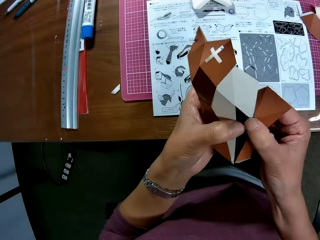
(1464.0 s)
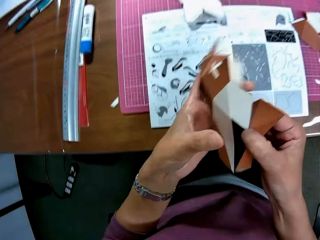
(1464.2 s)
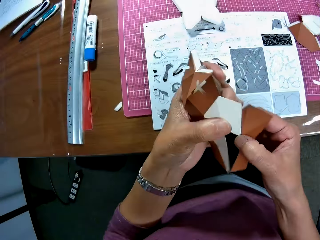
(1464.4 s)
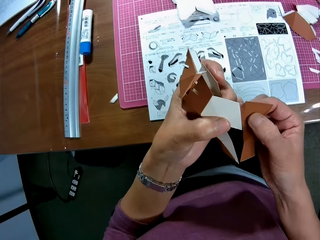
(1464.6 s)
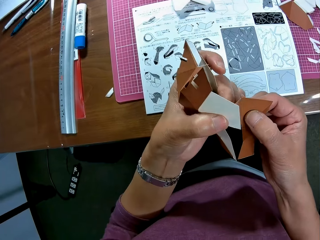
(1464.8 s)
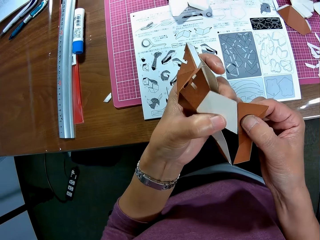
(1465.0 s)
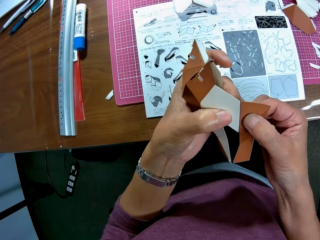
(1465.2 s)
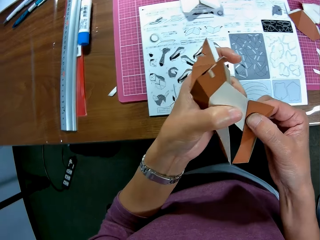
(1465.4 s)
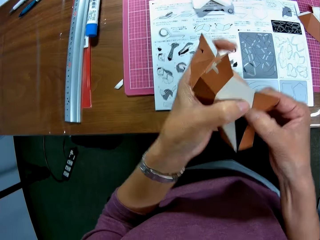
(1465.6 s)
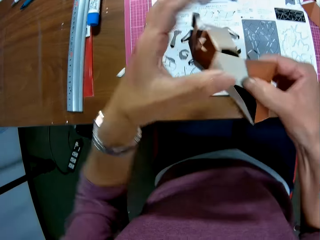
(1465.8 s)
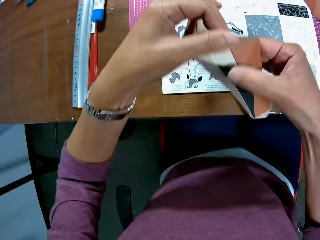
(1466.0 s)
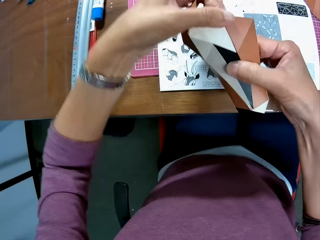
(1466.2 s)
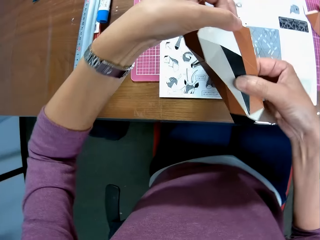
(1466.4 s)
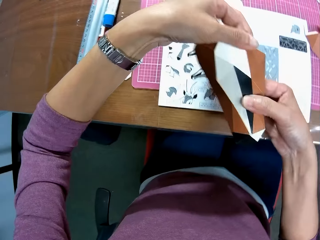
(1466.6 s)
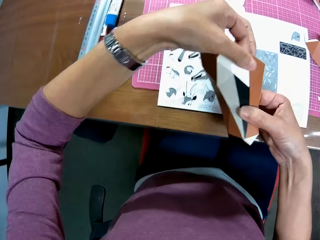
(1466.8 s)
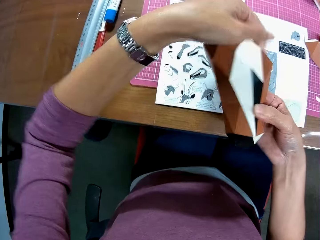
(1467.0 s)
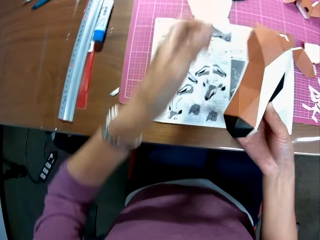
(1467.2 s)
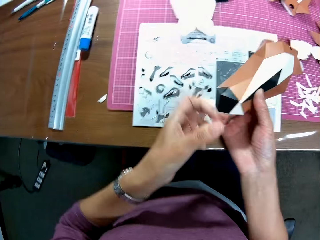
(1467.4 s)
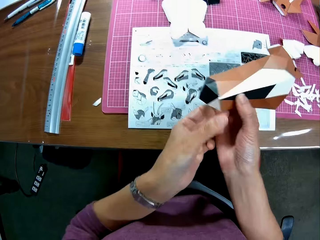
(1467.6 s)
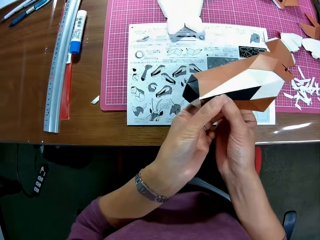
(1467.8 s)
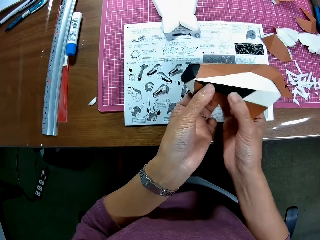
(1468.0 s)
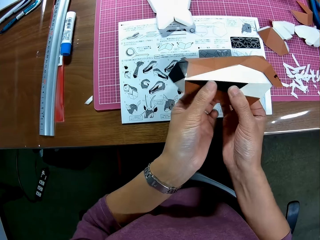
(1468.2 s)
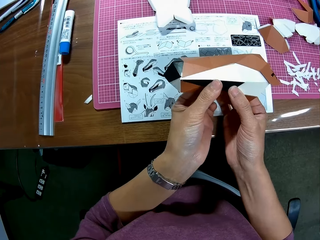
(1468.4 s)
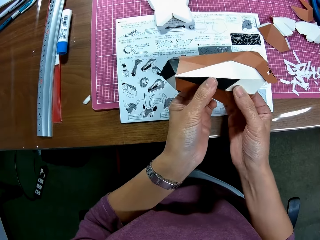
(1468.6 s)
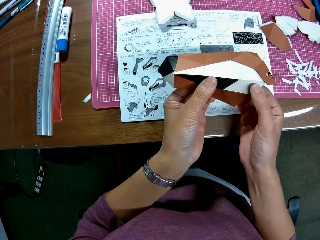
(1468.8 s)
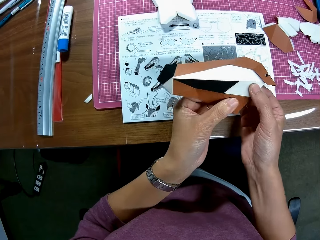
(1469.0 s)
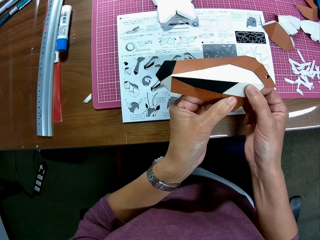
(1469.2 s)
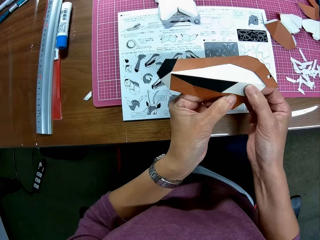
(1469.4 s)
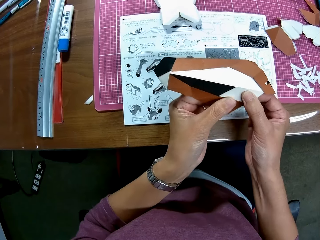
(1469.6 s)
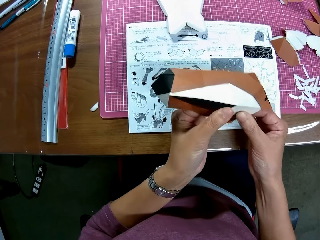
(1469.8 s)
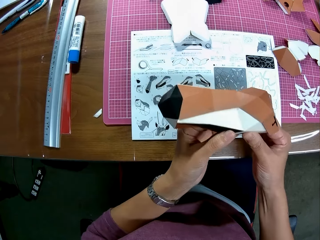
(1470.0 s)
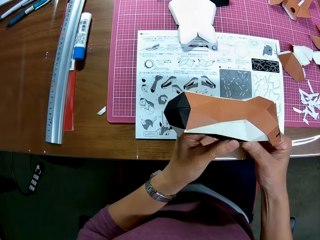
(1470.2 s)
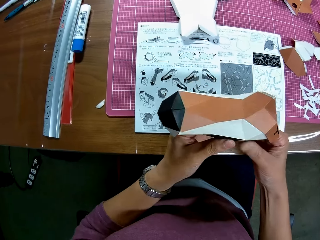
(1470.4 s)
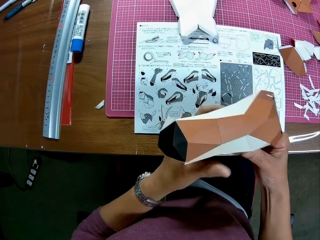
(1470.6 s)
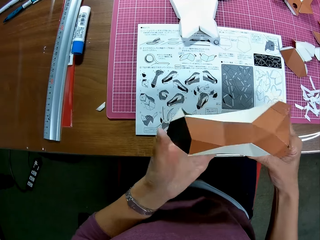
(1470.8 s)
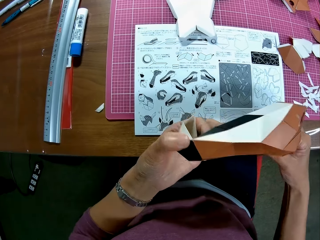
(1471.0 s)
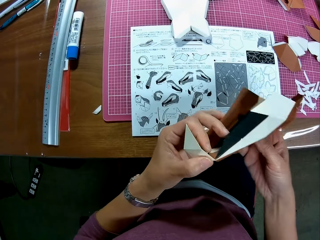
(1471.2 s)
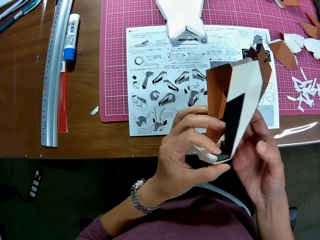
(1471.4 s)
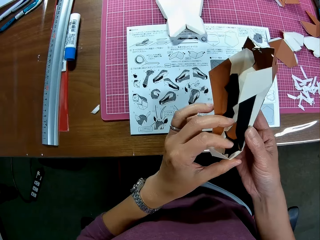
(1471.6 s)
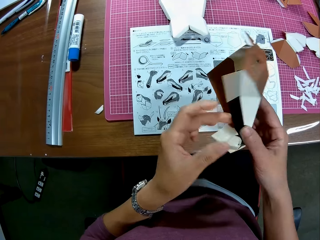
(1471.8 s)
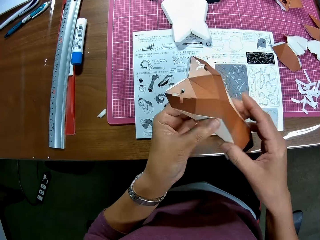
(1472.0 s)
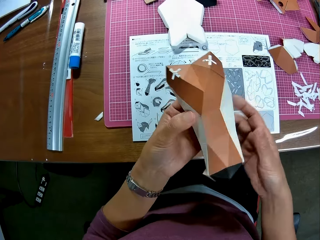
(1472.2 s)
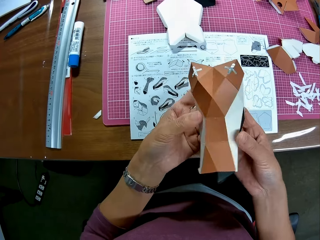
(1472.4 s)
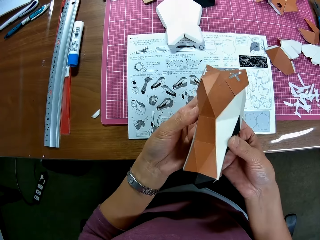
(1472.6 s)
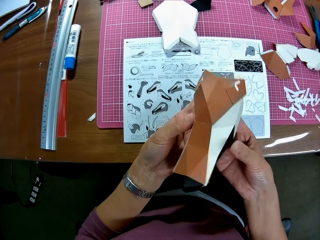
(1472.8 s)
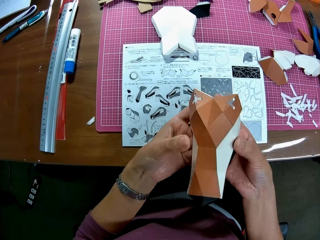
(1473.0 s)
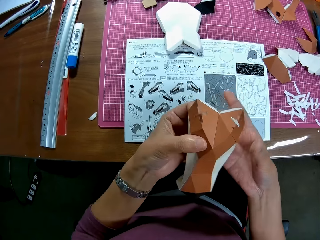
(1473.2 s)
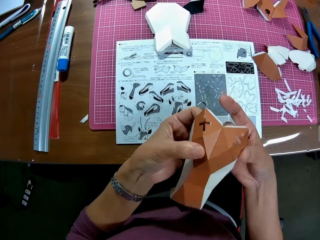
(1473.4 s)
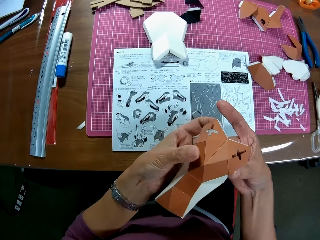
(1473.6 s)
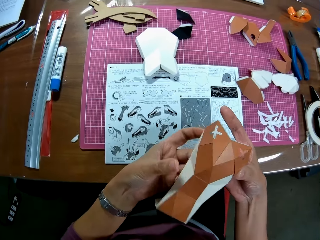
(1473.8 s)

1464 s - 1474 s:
The camera wearer sticks the craft paper on the craft model.

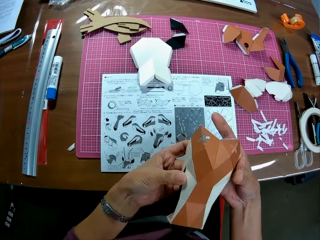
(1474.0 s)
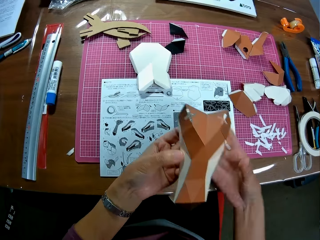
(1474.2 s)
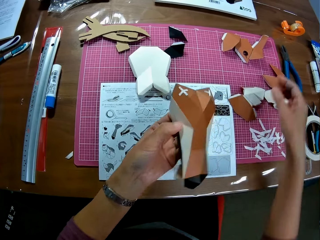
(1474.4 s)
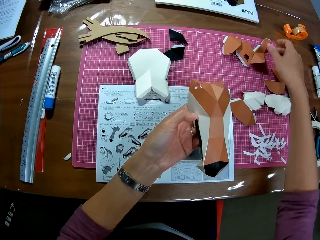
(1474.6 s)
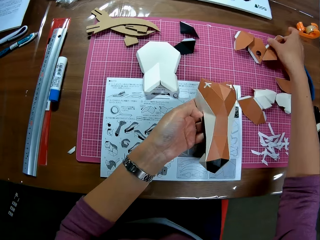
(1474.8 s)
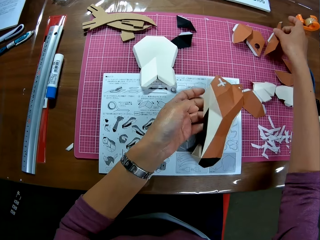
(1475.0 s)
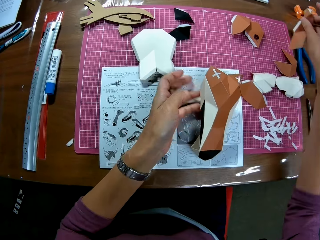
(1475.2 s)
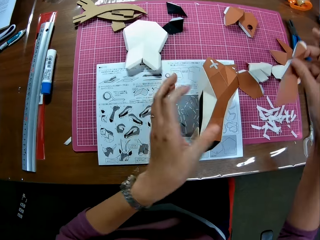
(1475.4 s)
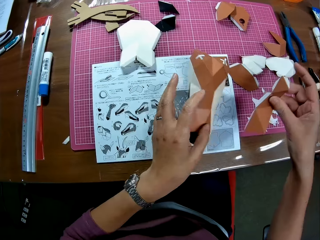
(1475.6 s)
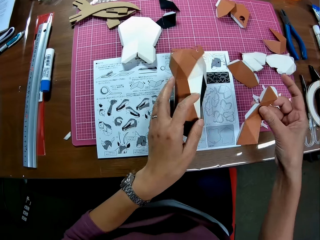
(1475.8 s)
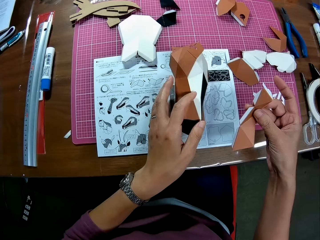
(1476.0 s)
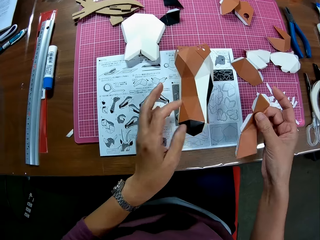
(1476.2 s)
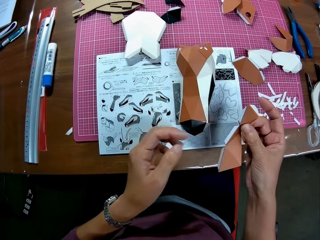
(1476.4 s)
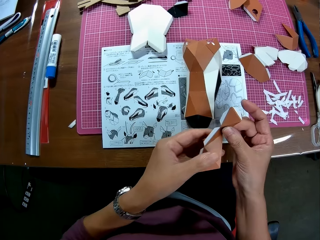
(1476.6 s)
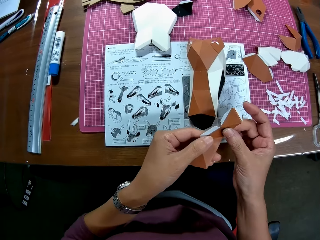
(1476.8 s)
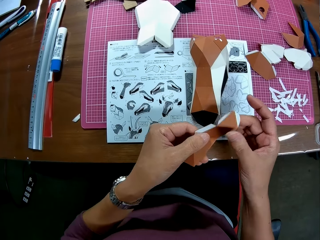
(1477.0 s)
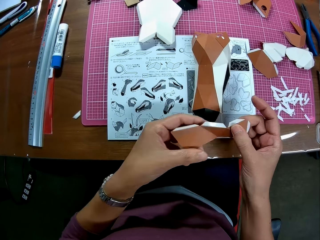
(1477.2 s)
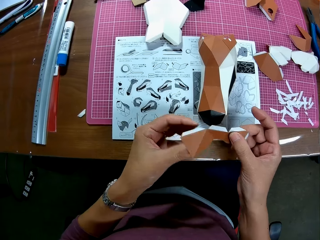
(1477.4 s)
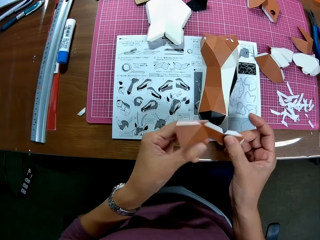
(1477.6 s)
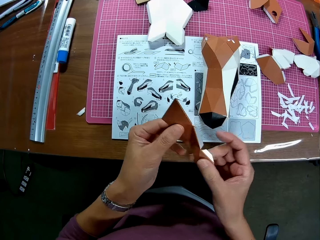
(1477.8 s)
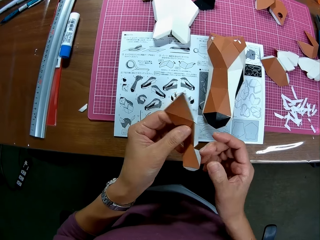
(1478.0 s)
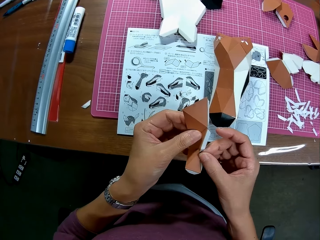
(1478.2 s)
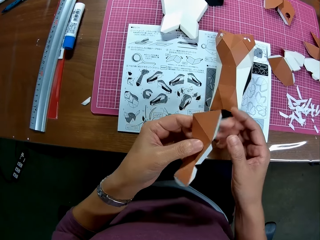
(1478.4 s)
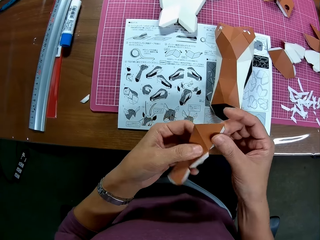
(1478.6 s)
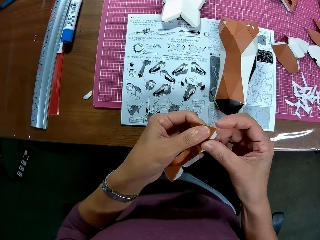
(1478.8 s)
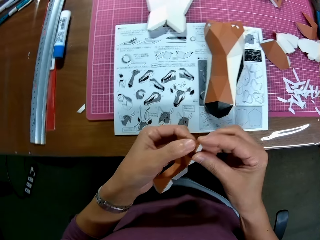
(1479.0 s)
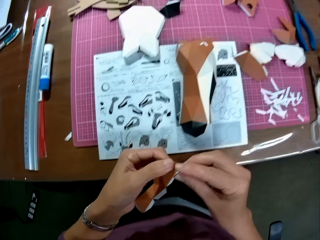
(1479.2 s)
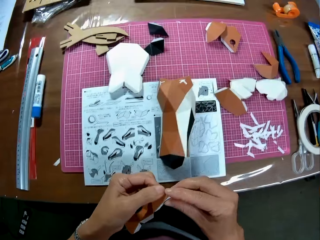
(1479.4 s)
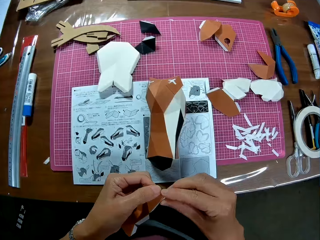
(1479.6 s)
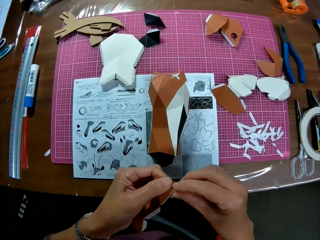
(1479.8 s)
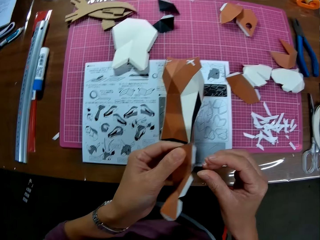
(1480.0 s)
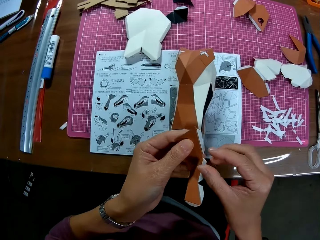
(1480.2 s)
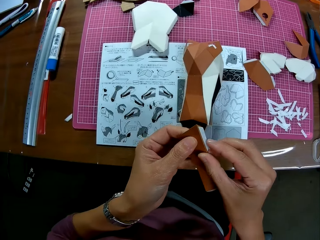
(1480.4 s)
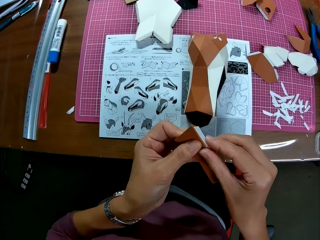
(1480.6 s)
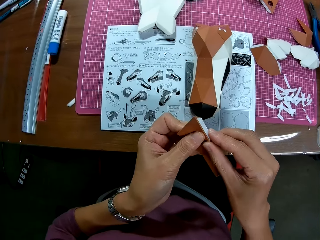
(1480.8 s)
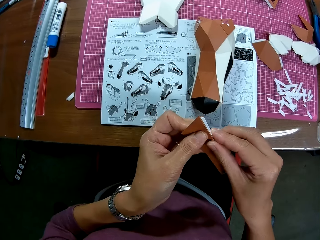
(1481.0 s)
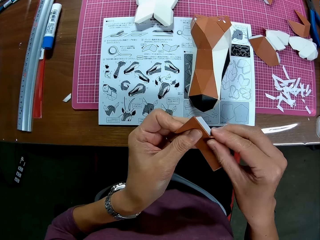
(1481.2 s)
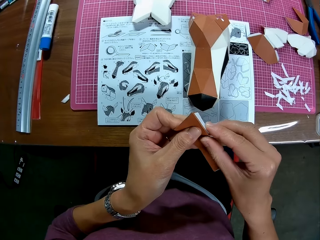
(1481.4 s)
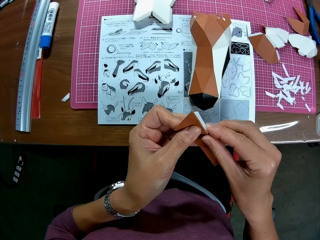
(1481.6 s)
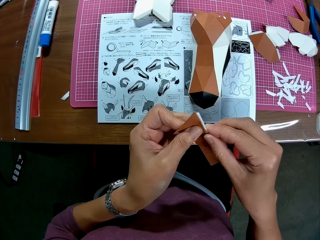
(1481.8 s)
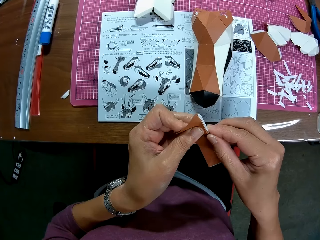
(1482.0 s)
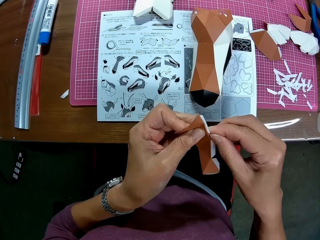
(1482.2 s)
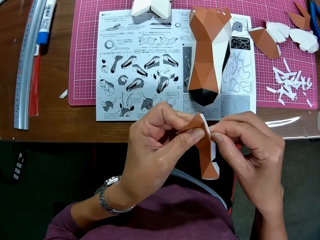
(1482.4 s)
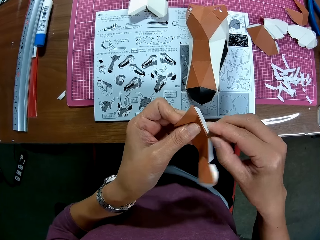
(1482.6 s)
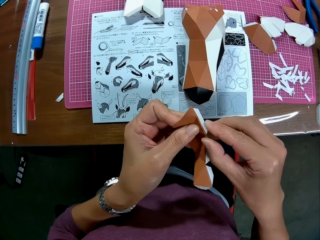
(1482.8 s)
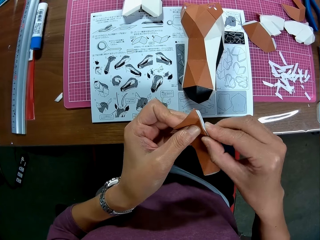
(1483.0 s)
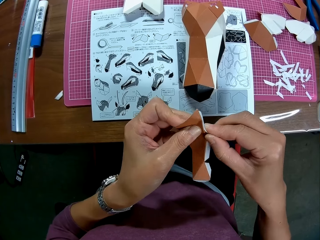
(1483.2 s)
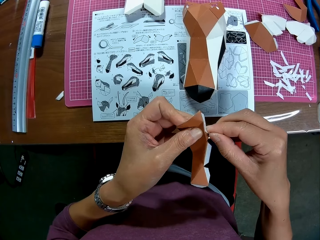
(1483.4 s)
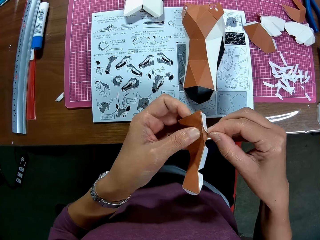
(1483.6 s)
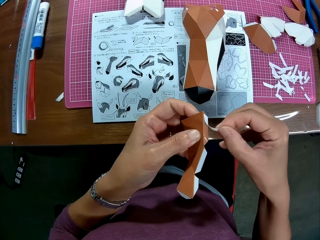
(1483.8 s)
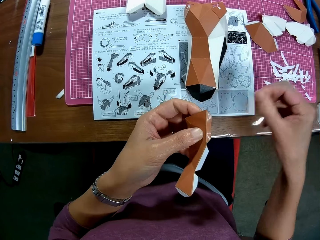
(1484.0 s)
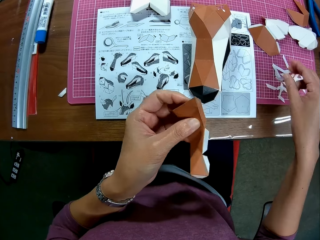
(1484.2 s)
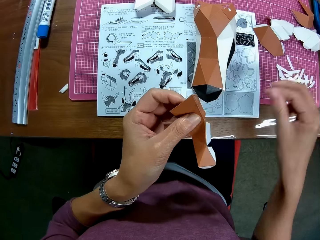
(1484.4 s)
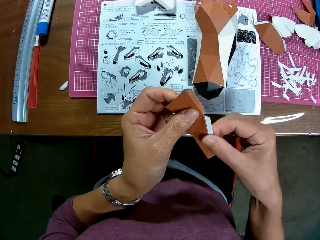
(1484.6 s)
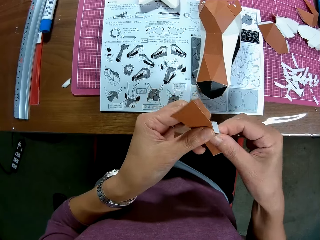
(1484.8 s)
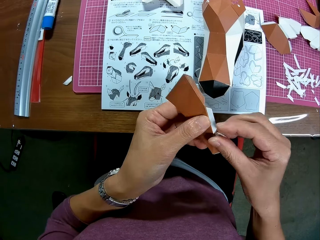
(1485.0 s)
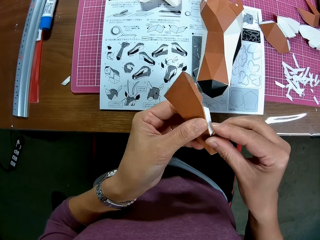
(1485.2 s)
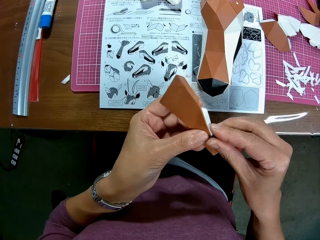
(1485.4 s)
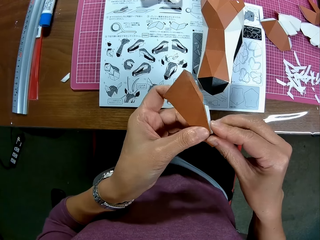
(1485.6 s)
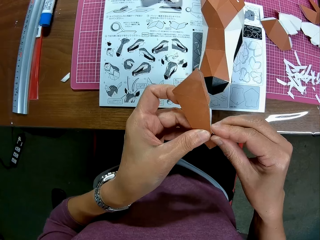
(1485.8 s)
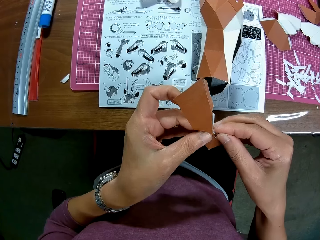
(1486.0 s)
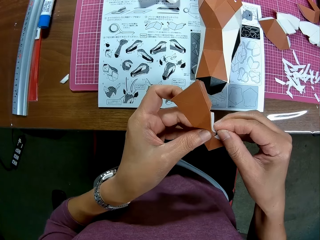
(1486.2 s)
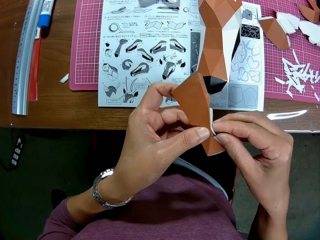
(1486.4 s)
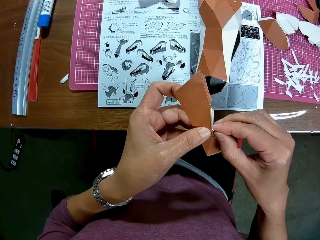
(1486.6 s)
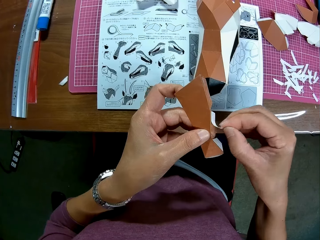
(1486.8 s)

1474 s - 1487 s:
The camera wearer drops the carved papers on the table. They drop the carved papers or craft model on the instruction manual or book. They pick a craft paper. They hold the craft model. They hold the craft paper. They remove the tape or sellotape on the tip of the carved paper. They place the sellotape on the table. They remove sellotape from the craft paper.
